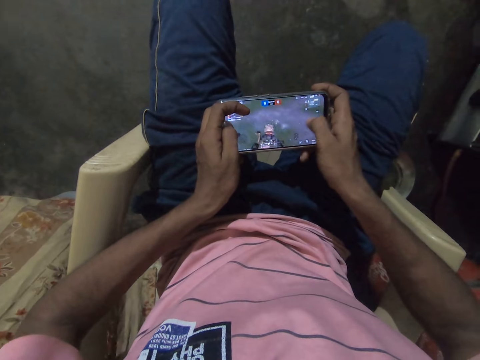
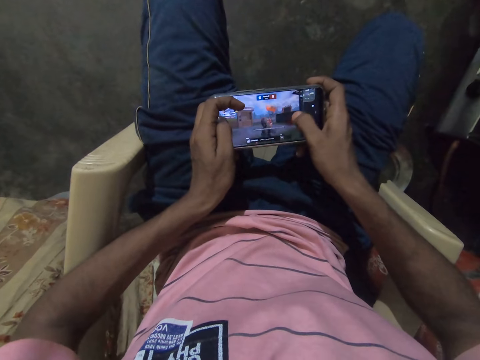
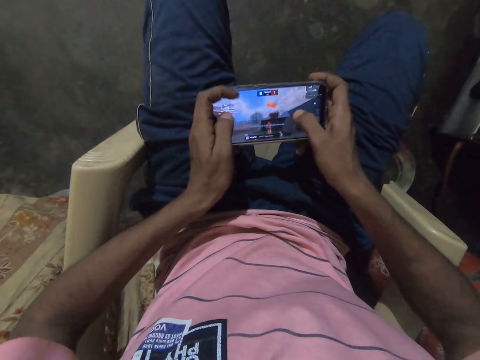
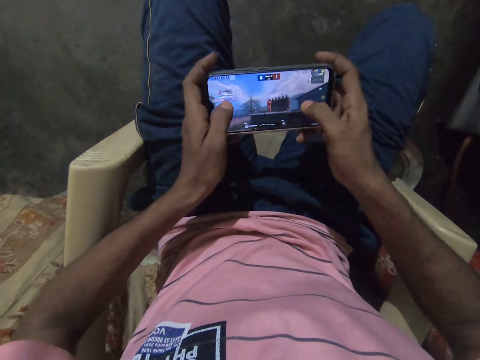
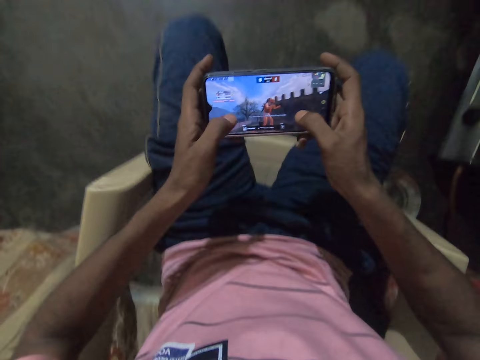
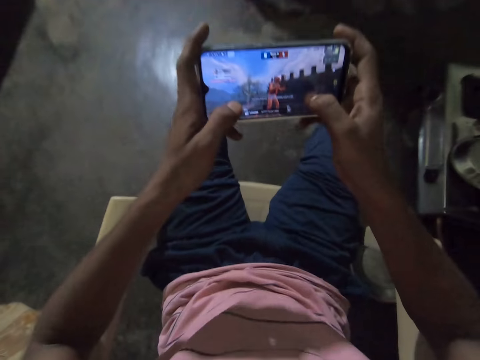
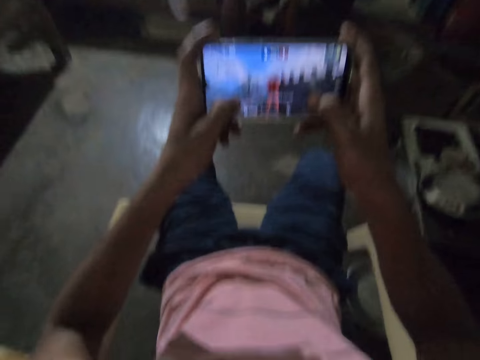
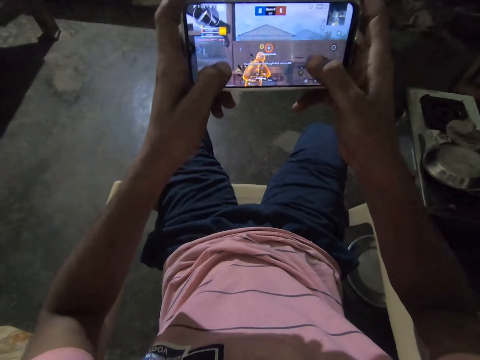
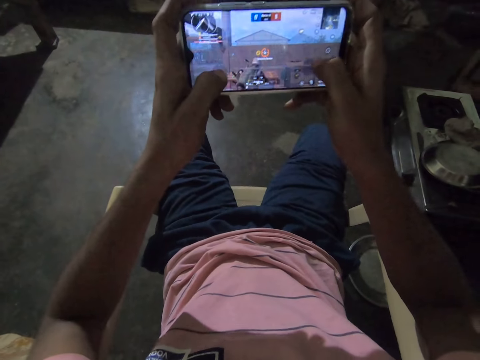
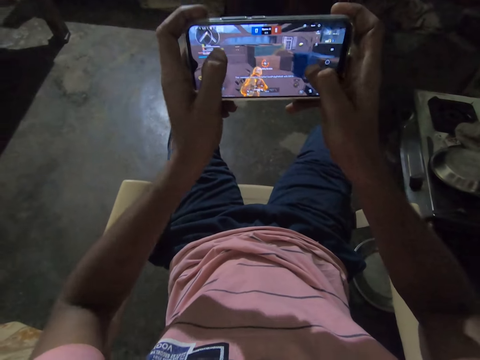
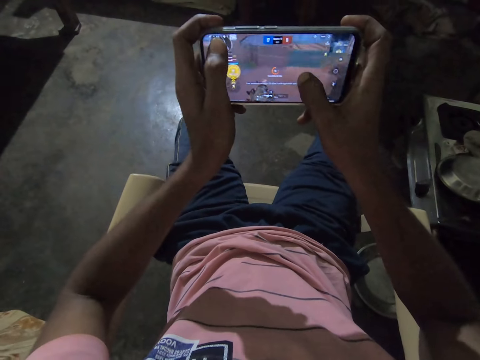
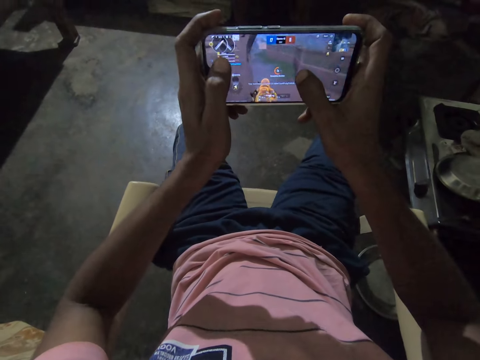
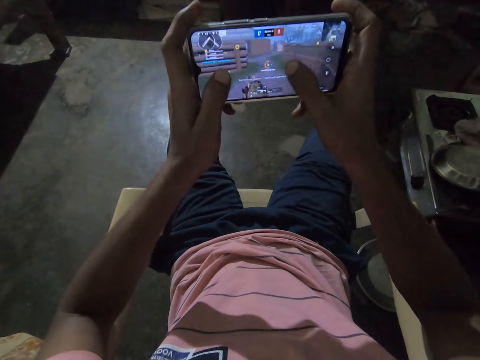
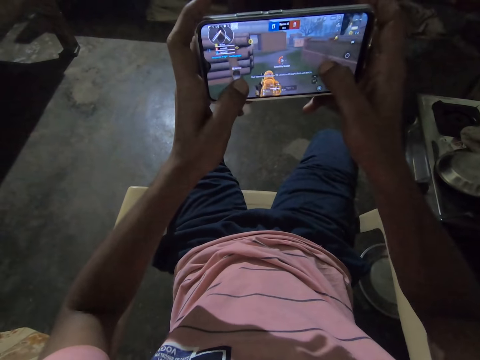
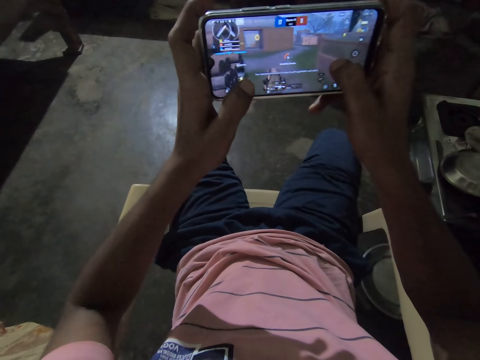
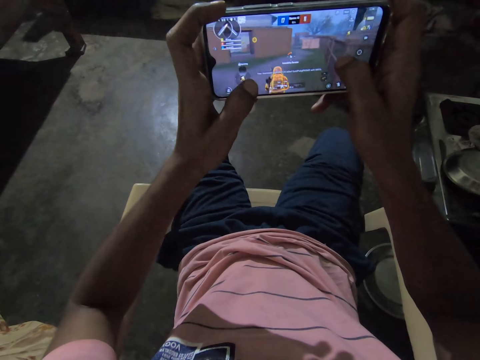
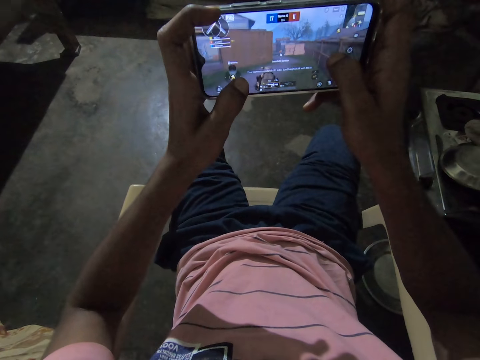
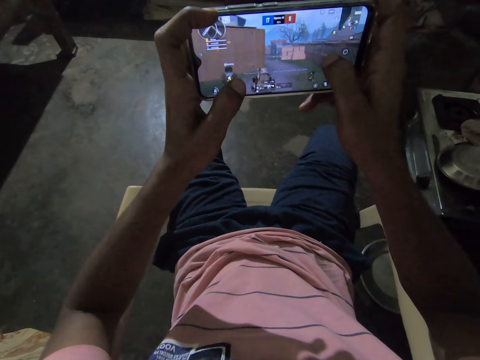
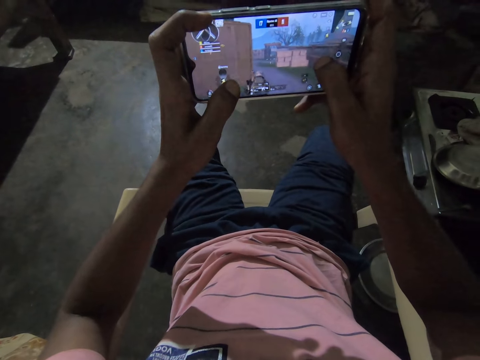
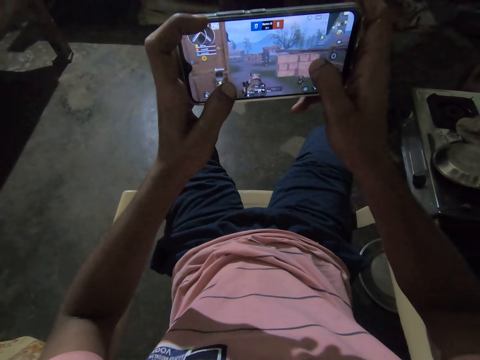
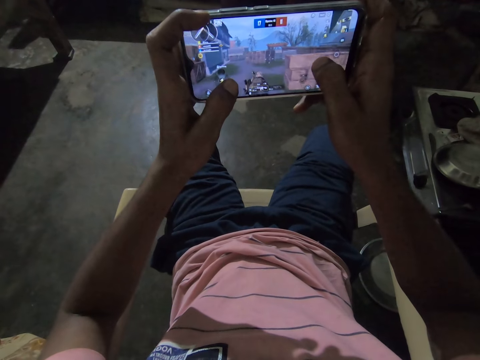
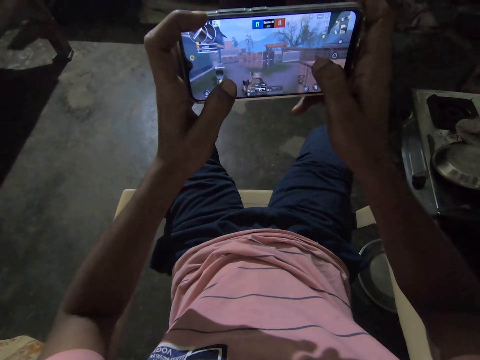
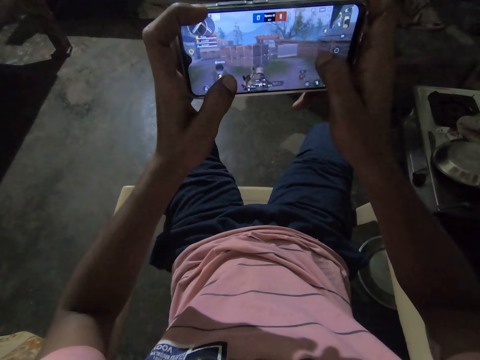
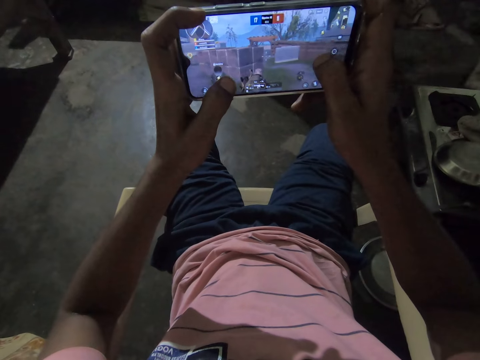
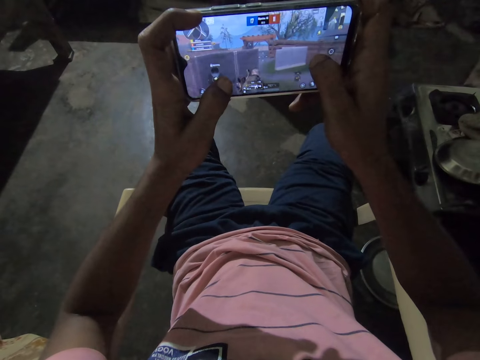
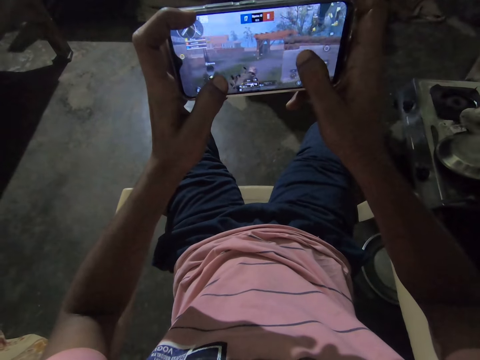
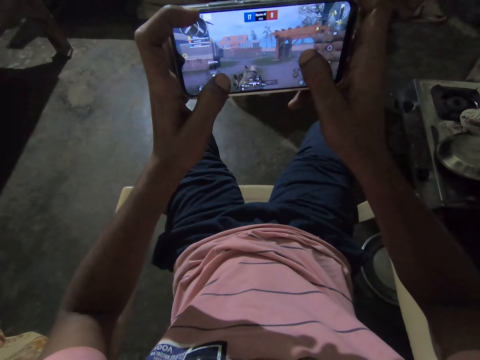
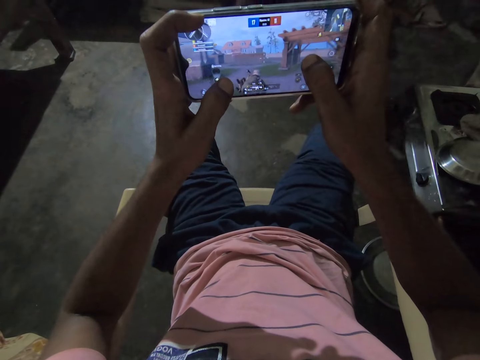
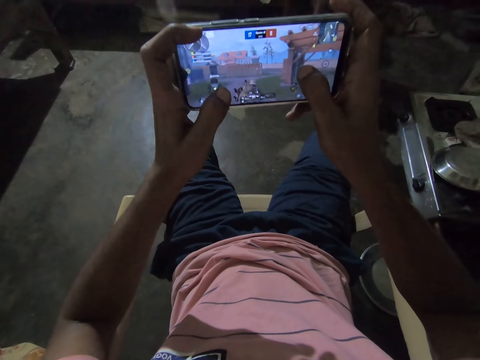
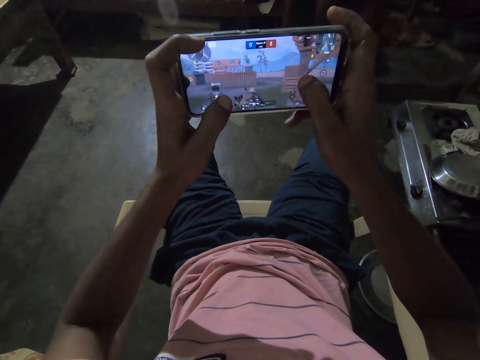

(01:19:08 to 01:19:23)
The camera wearer moves down the chair. They play a game on the cellphone. They lift the phone up. They play a video game on the phone.

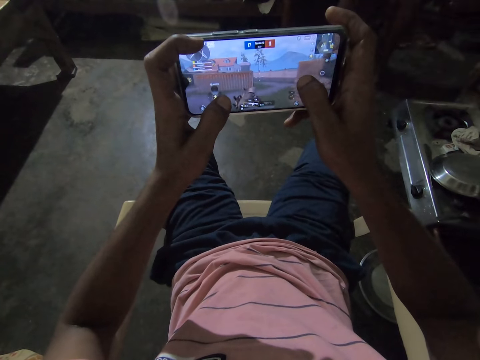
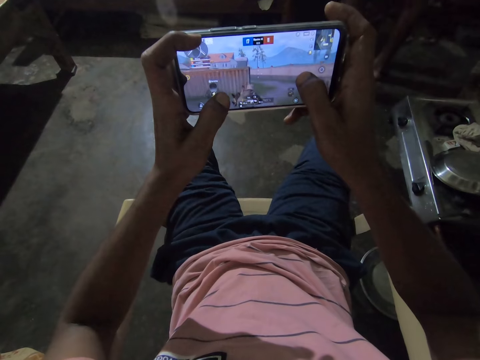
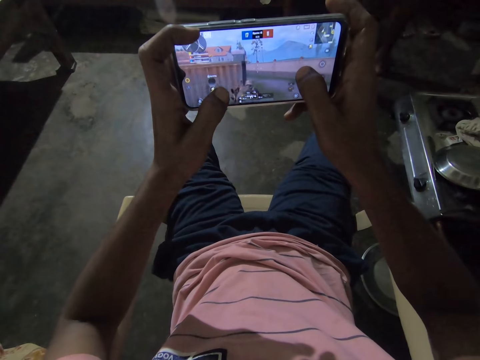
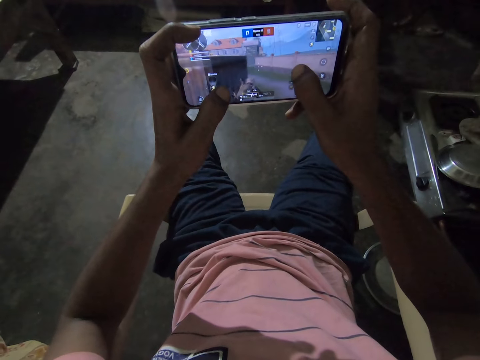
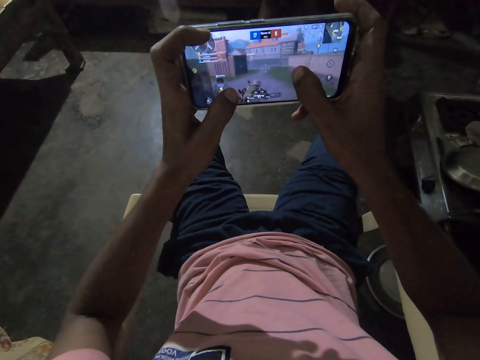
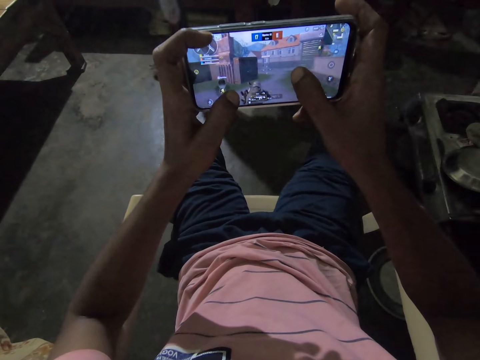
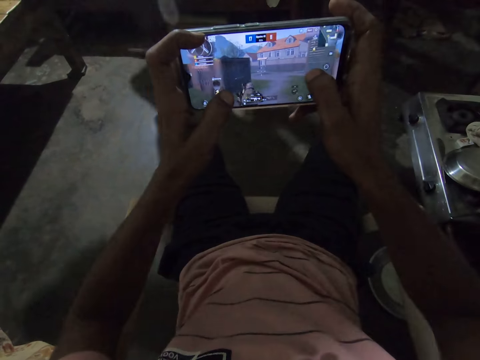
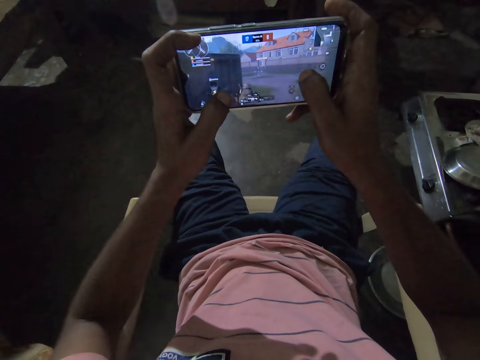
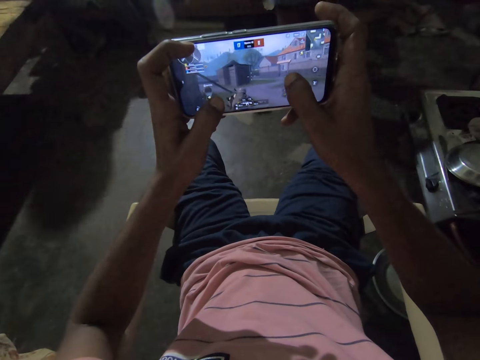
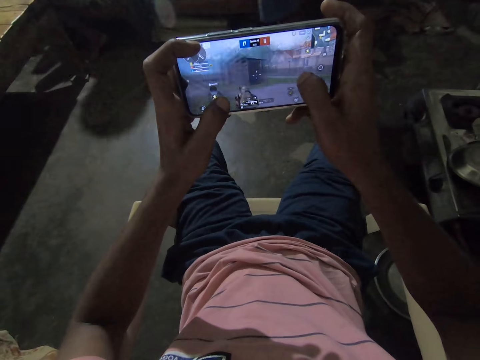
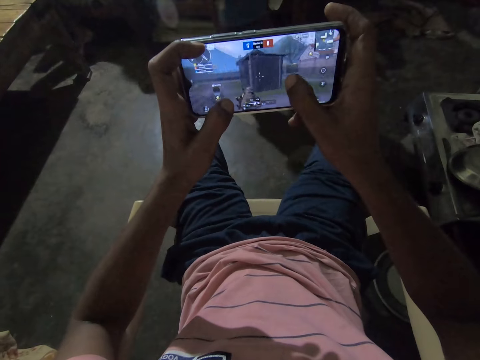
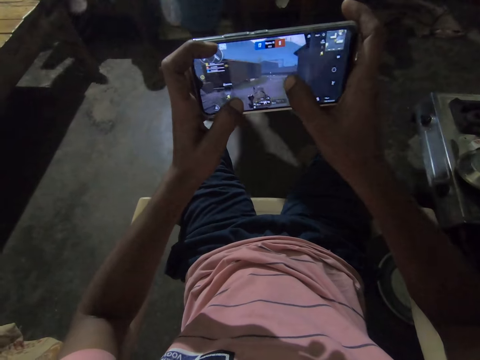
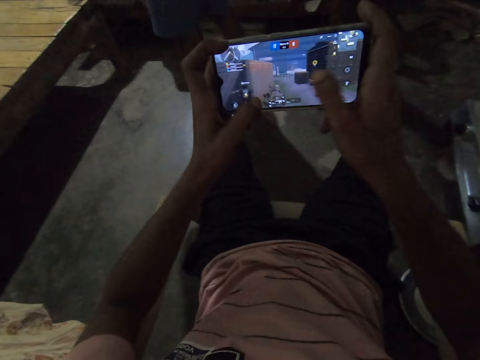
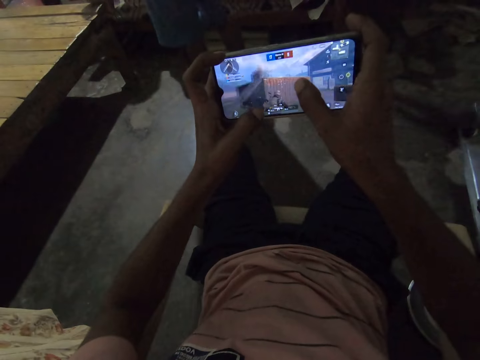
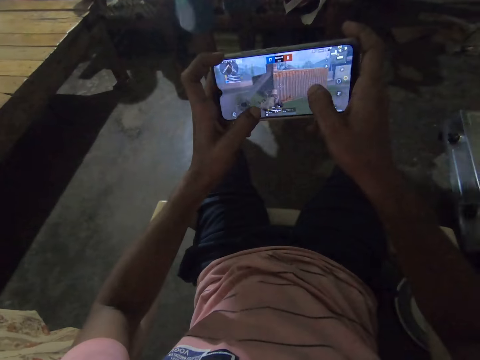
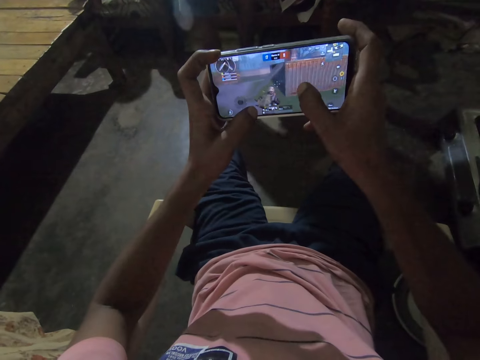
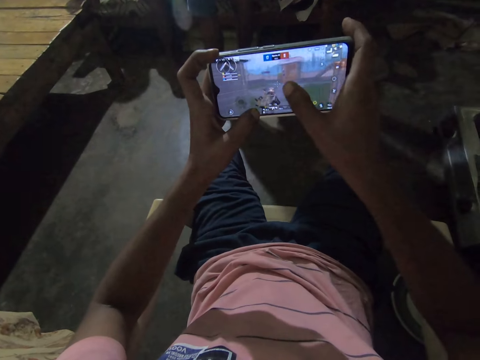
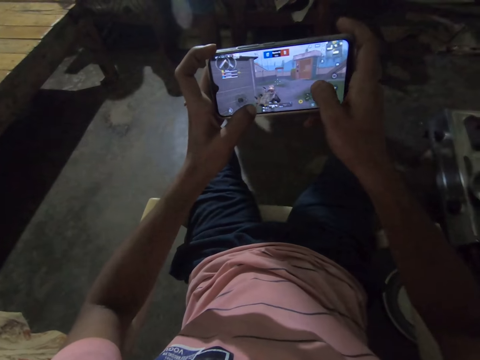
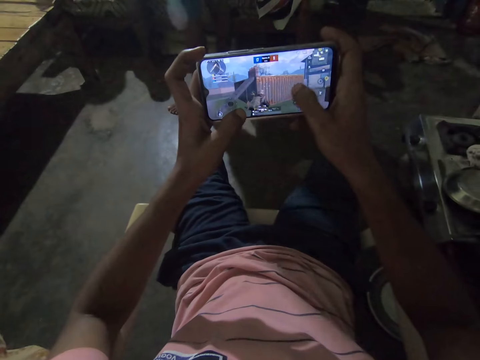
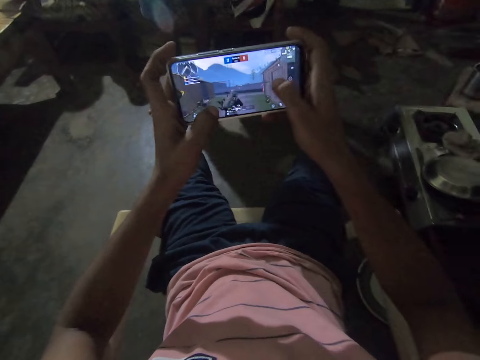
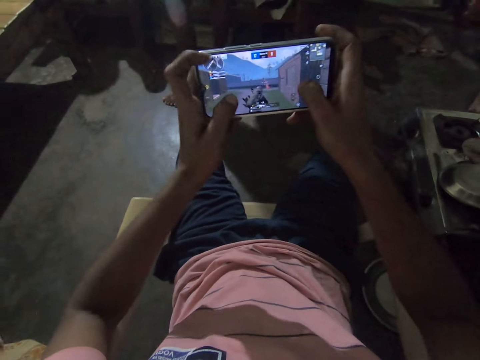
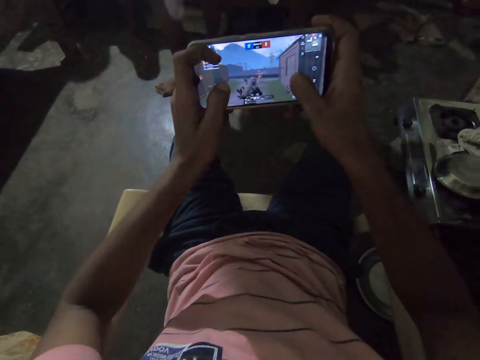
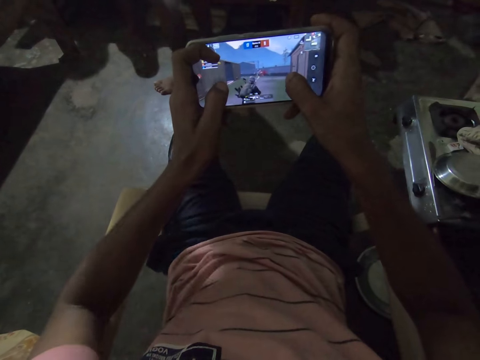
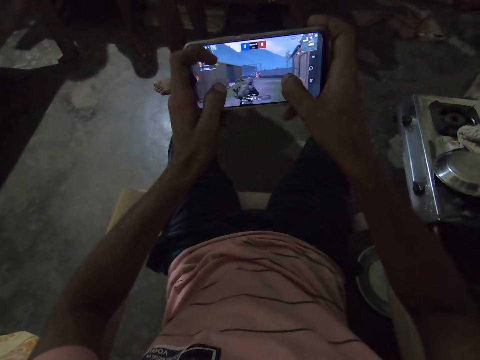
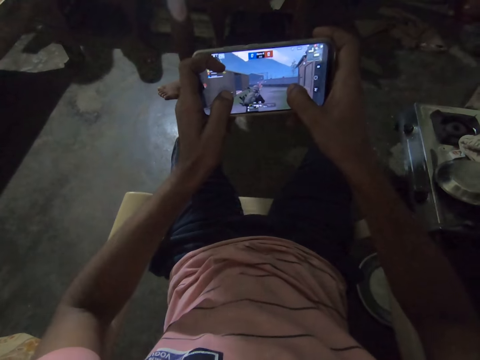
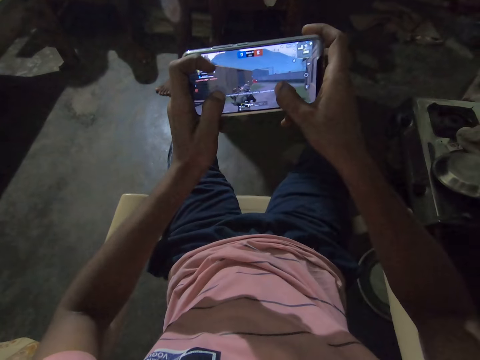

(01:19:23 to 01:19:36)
The camera wearer plays a game on the phone.
